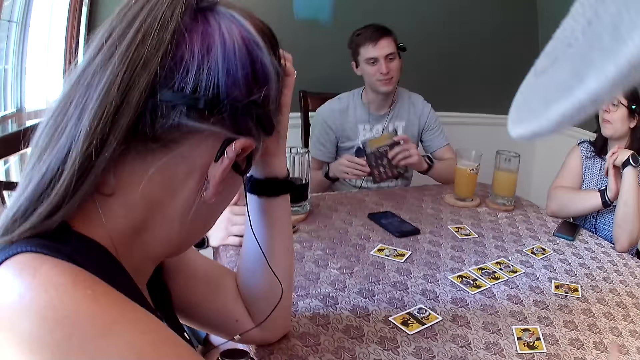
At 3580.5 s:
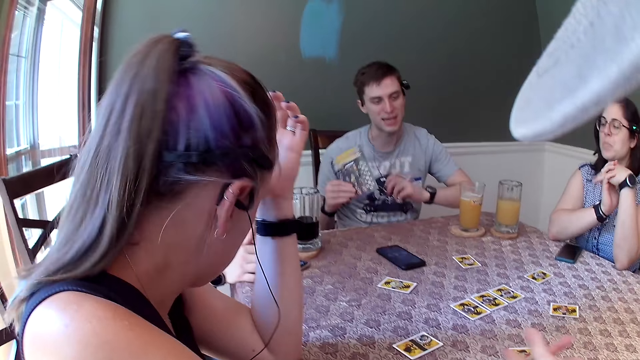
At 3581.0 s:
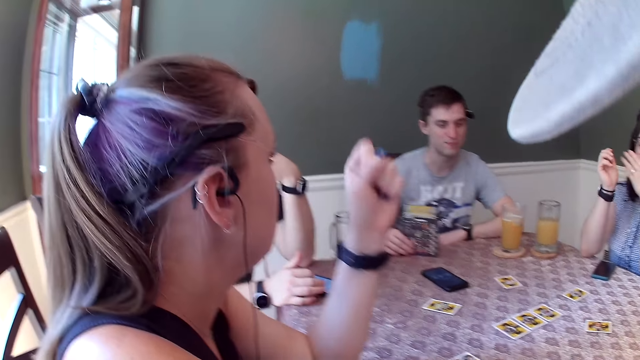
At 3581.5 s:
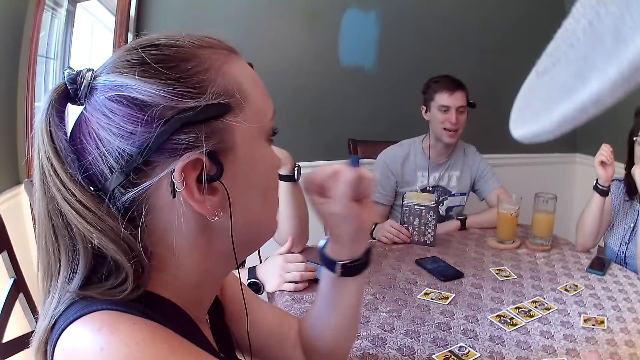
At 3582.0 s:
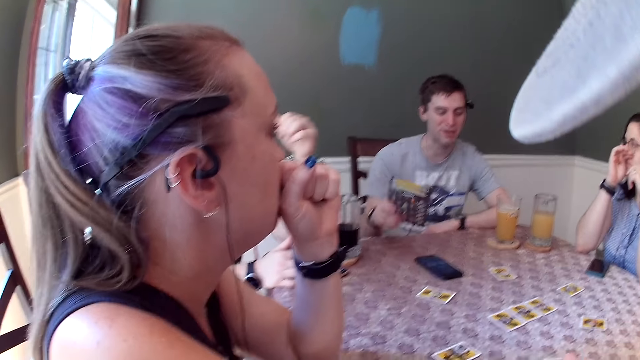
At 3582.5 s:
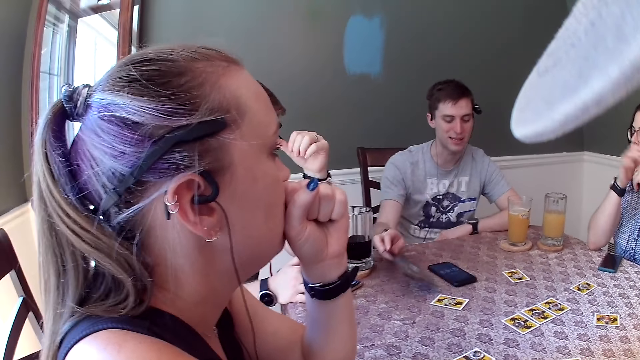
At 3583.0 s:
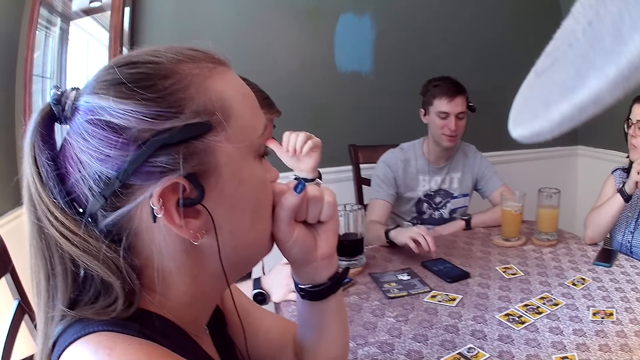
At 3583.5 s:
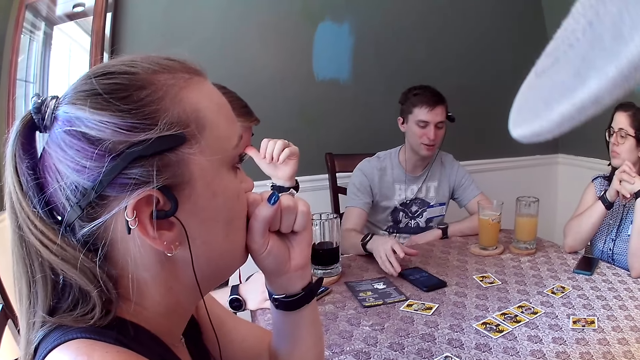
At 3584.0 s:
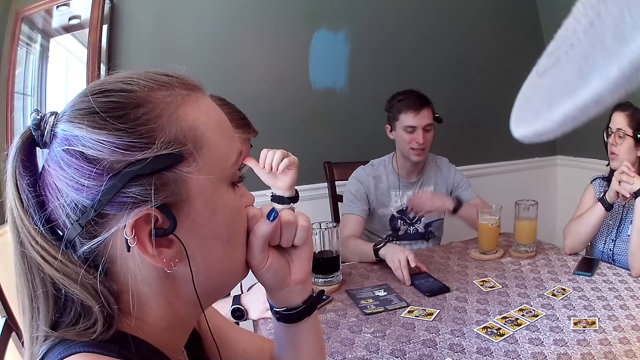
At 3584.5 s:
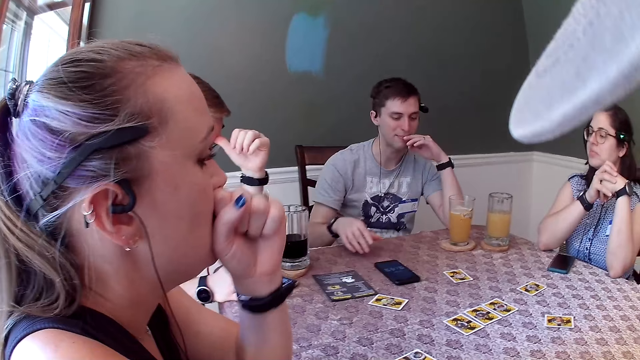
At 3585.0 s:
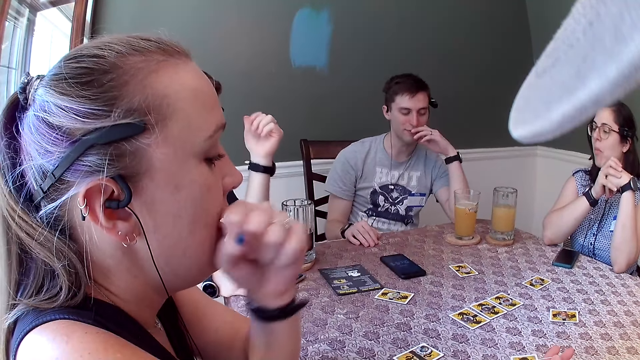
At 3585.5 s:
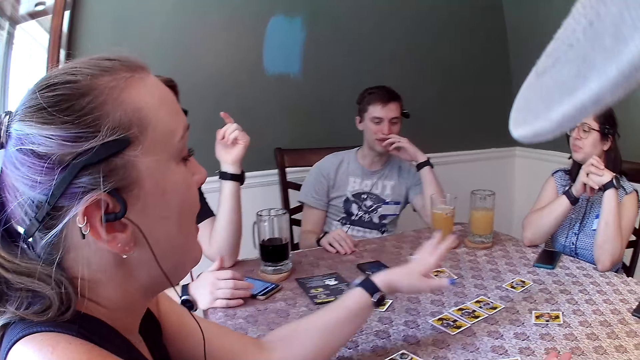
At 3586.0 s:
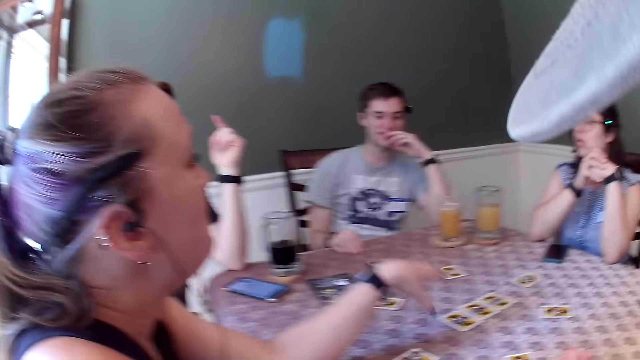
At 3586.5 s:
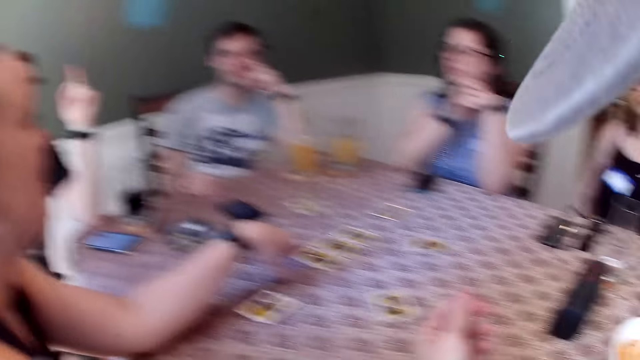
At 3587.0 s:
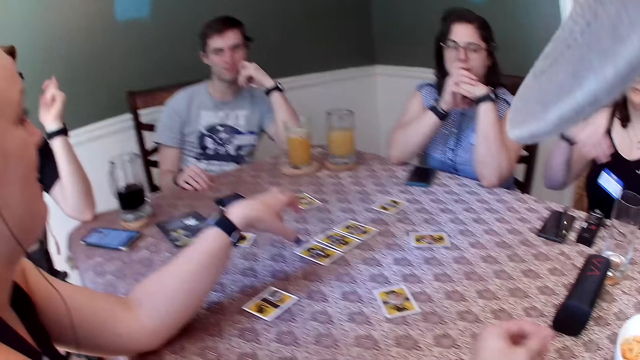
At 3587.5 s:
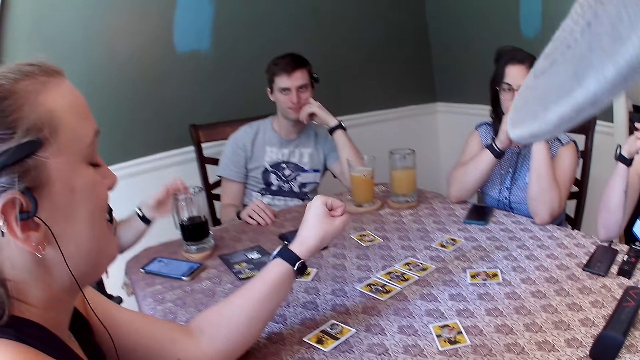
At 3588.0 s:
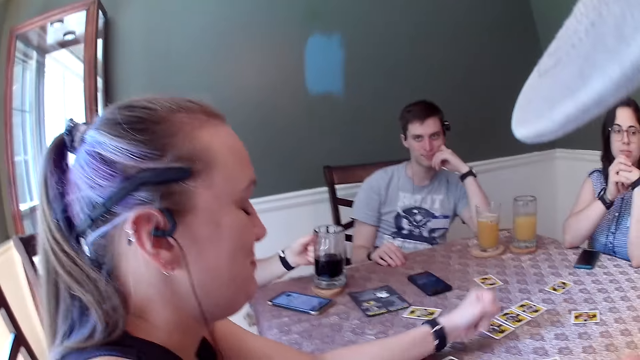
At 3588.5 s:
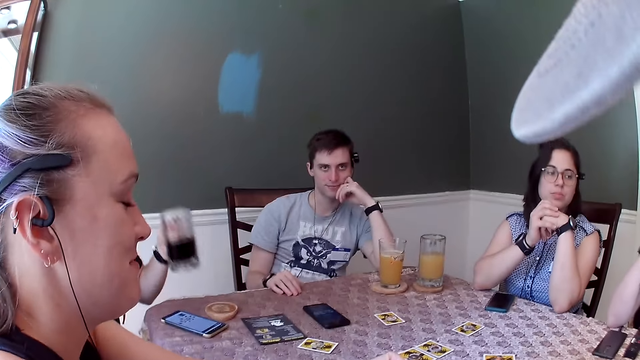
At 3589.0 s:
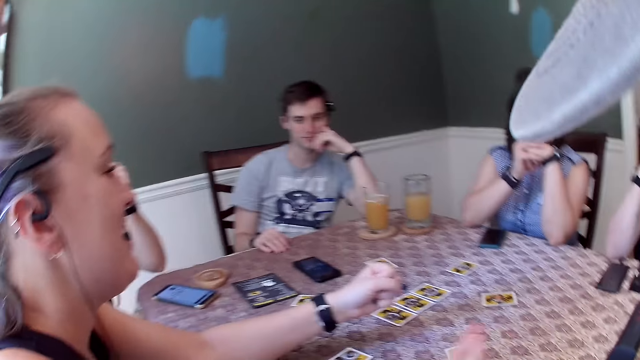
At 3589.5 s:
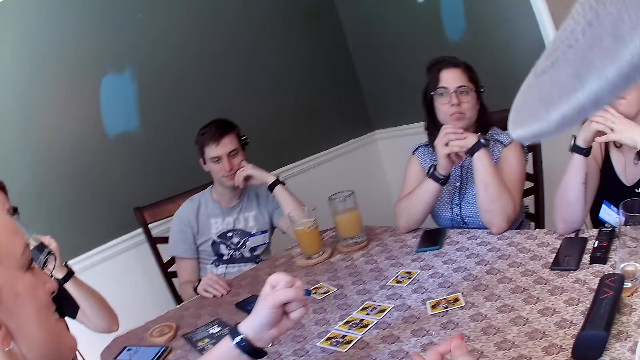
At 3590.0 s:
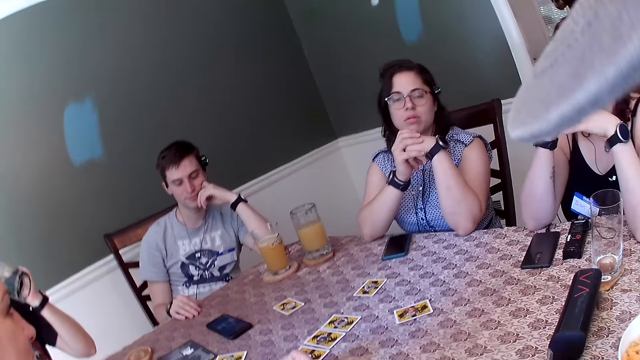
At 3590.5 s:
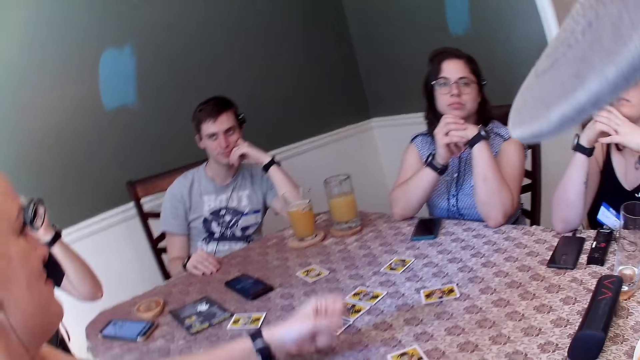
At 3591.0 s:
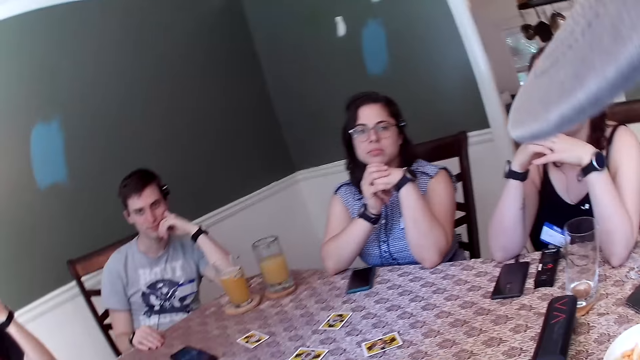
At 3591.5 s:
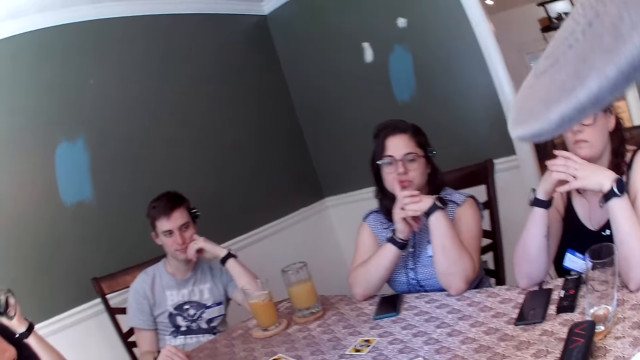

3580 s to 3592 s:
The man hits the table with the pamphlet and drops the pamphlet on the table with his right hand. The man holds the phone, moves the phone on the table with his right hand, and removes the hand from the phone. The woman flaps the hand. The camera wearer flaps the hand. The woman flaps the hand. Another man lifts up the cup of drink from the table with his left hand and drinks from the cup of drink.

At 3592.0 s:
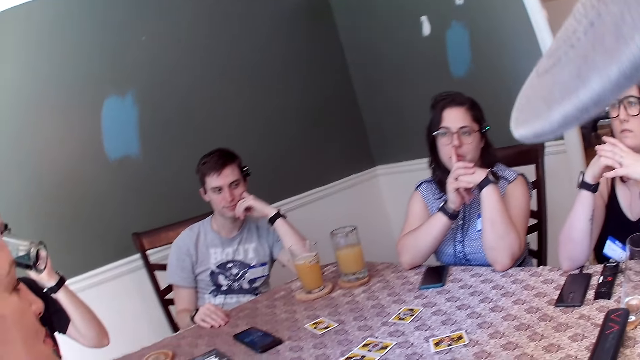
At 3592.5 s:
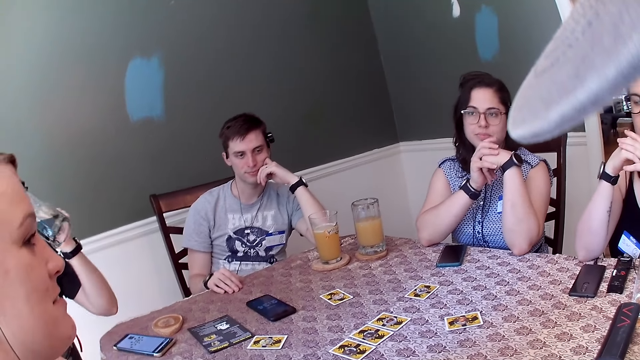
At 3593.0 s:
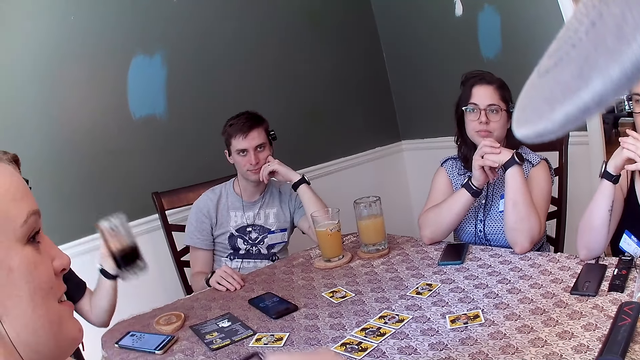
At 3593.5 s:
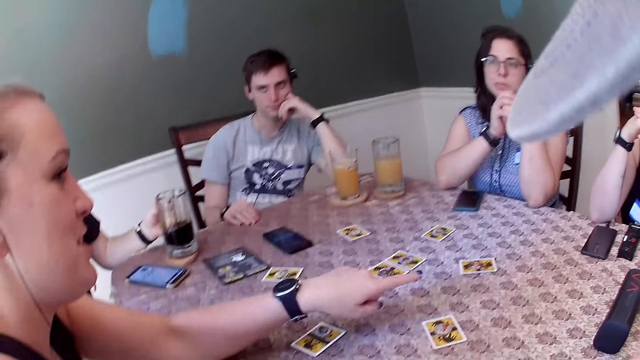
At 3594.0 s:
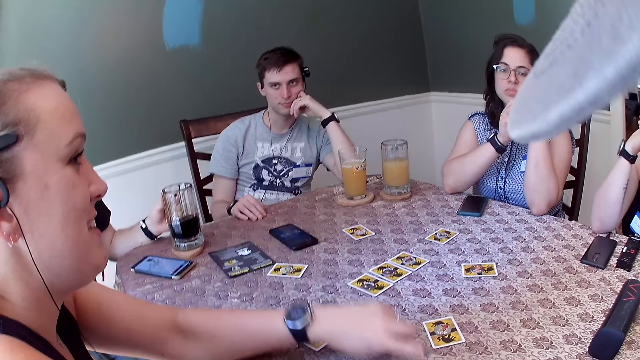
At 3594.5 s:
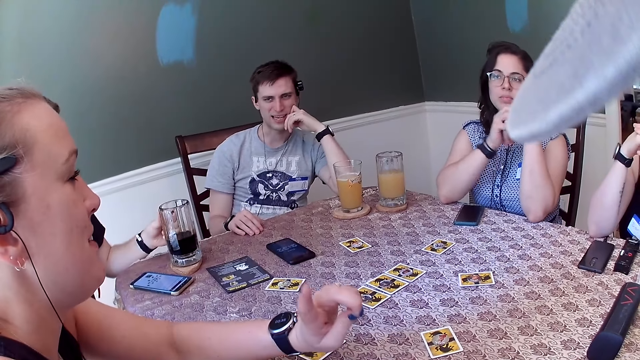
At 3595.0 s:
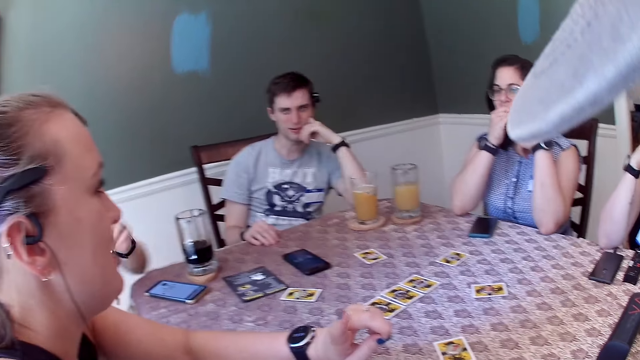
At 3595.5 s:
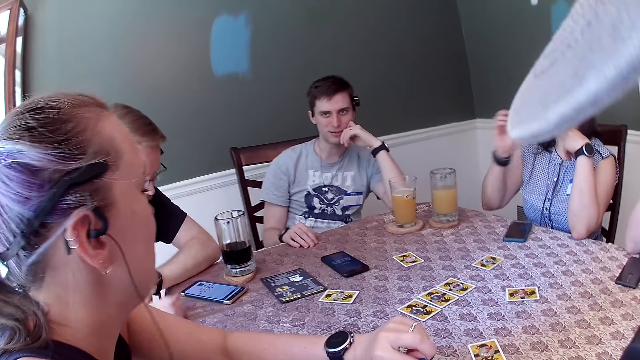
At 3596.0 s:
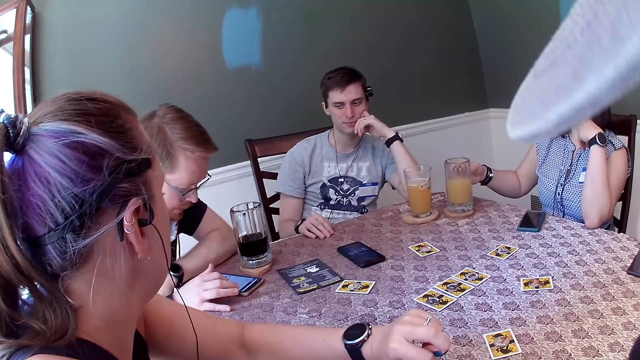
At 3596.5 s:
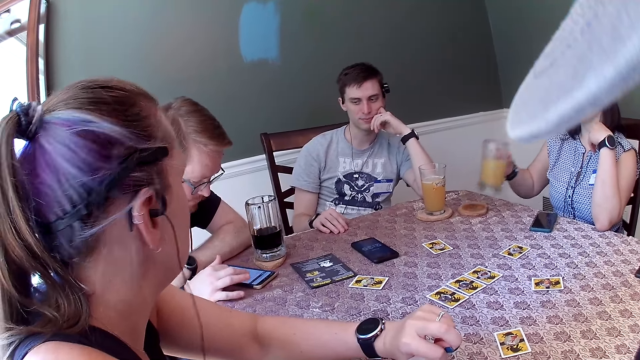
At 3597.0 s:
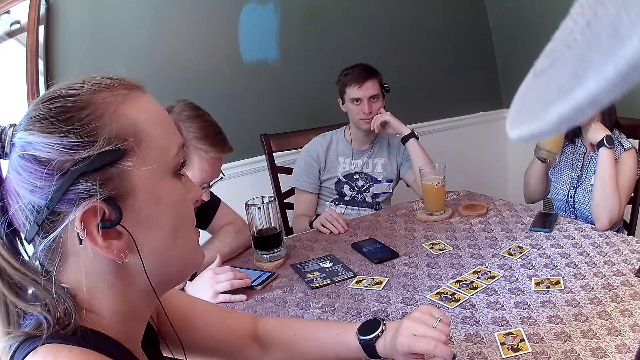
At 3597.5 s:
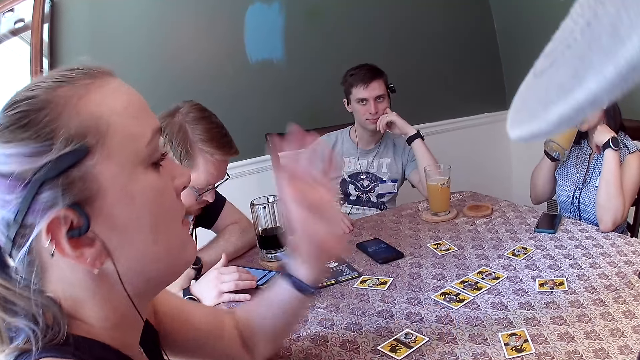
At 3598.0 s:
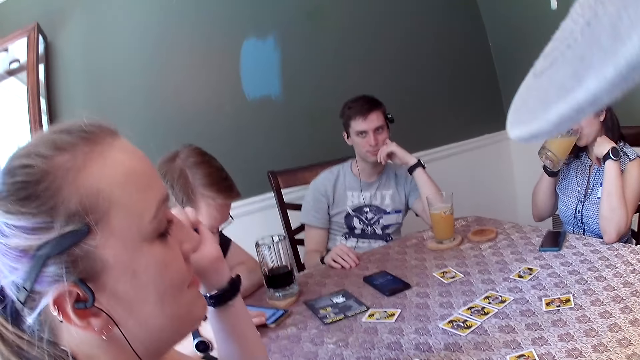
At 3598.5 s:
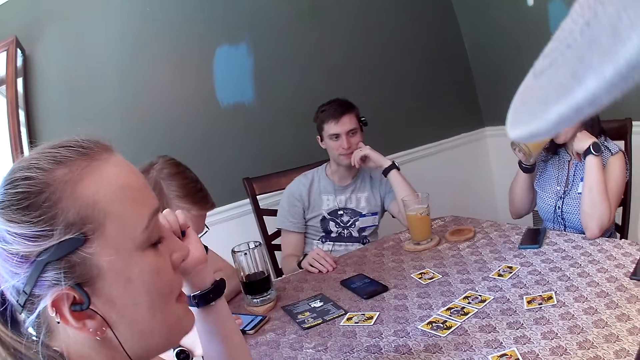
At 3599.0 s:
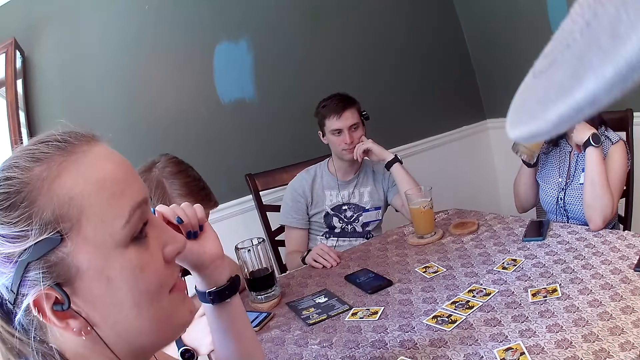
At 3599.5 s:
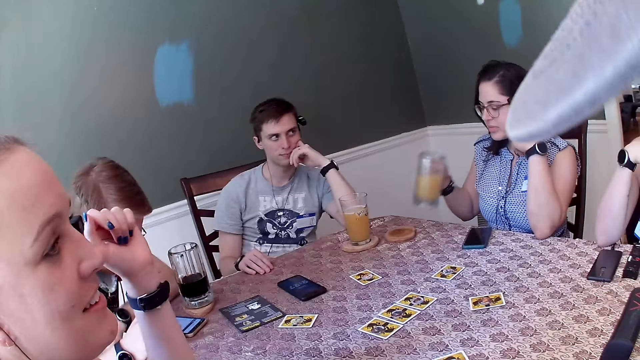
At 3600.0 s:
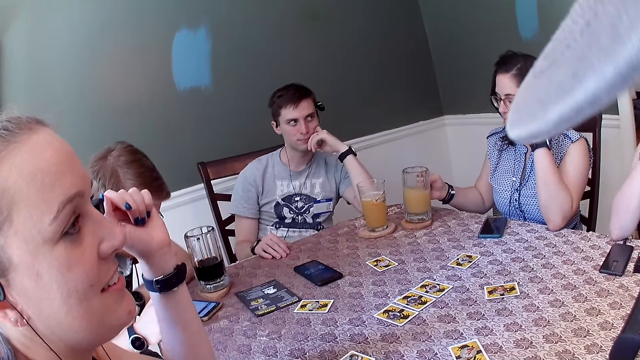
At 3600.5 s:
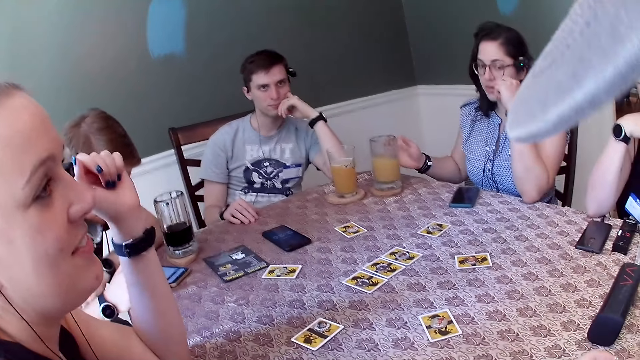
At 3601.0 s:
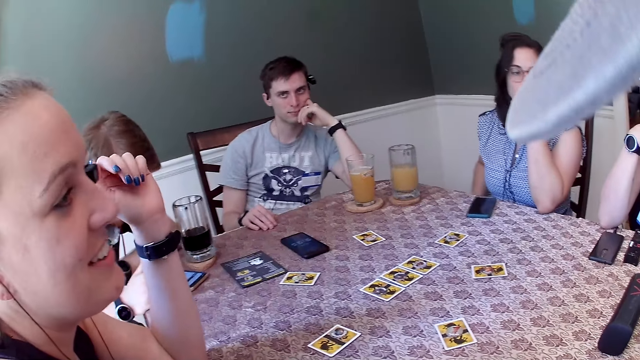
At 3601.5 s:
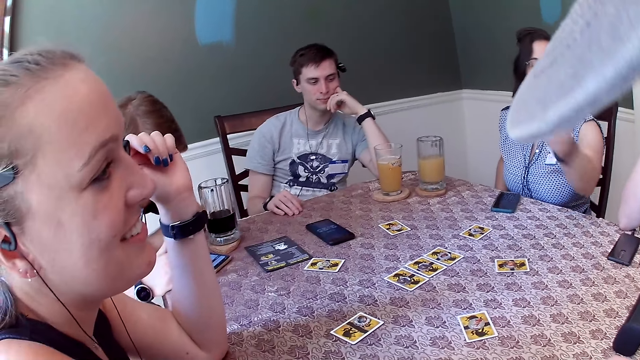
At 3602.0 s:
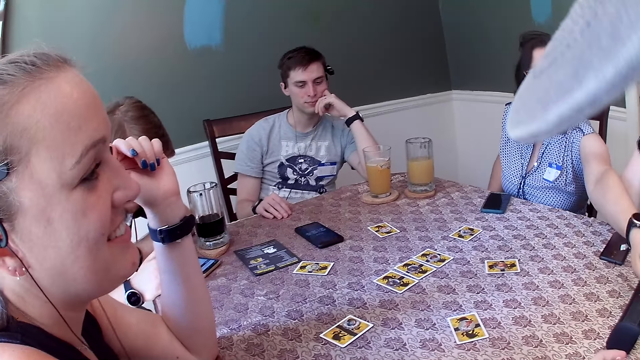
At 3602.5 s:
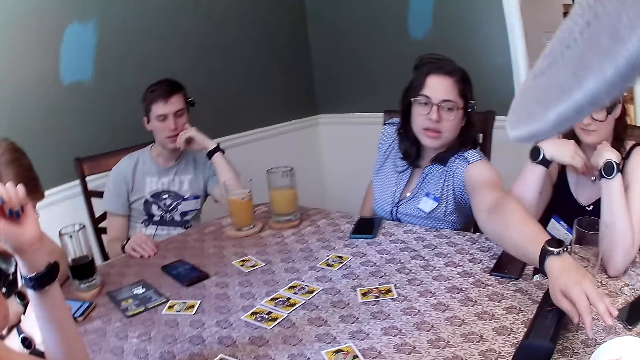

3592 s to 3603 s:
The other man drops the cup of drink on the table with his left hand and operates the phone. The other woman lifts up the cup of drink from the table with her right hand and drinks from the cup. The woman removes the hand from the table. The other woman drops the cup of drink on the table with her right hand. The woman flaps the hand.
